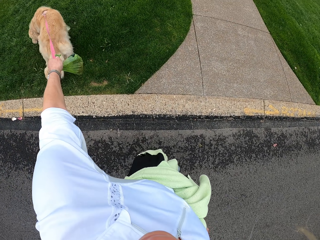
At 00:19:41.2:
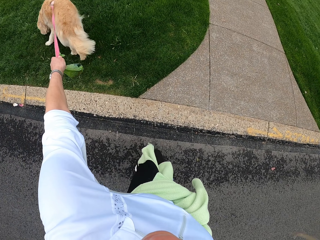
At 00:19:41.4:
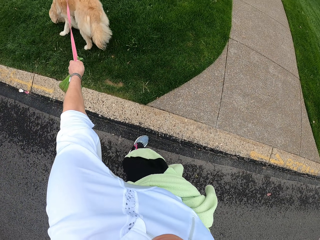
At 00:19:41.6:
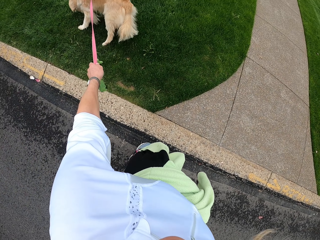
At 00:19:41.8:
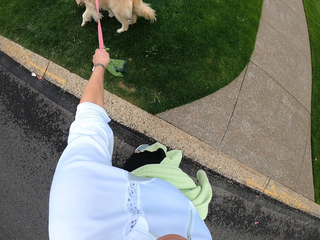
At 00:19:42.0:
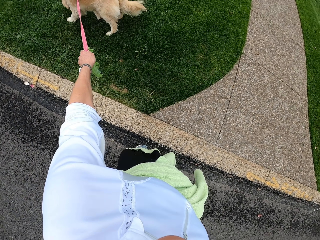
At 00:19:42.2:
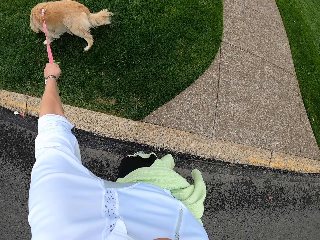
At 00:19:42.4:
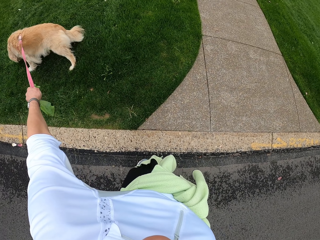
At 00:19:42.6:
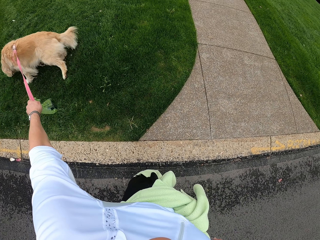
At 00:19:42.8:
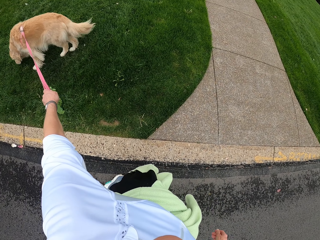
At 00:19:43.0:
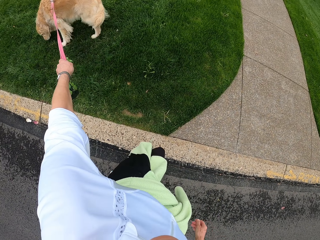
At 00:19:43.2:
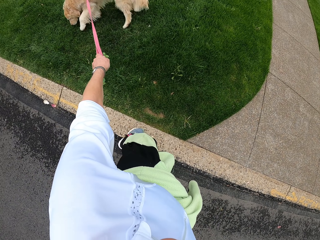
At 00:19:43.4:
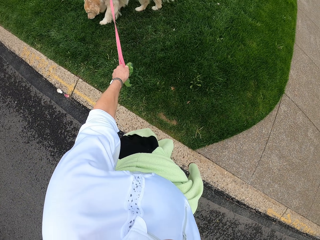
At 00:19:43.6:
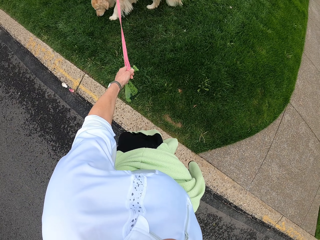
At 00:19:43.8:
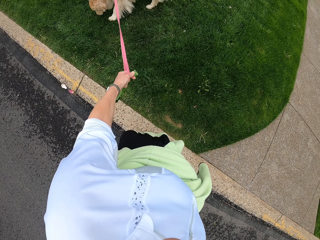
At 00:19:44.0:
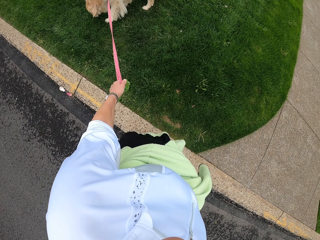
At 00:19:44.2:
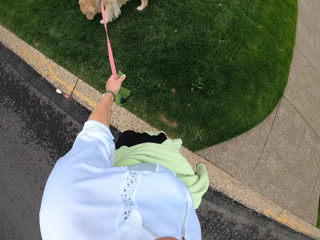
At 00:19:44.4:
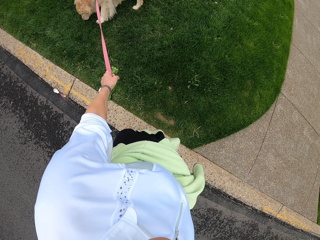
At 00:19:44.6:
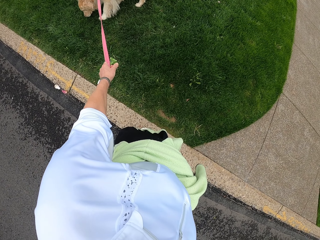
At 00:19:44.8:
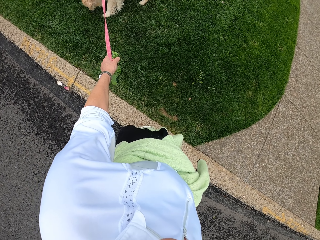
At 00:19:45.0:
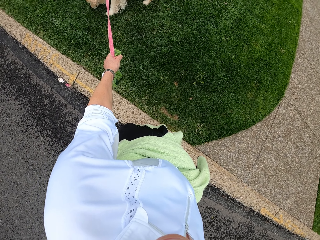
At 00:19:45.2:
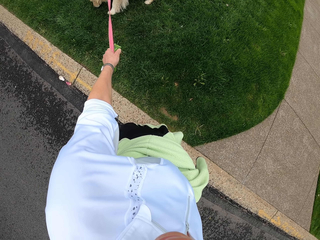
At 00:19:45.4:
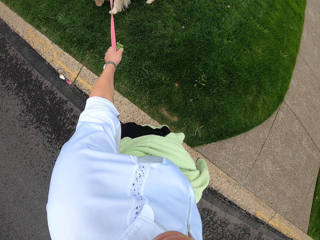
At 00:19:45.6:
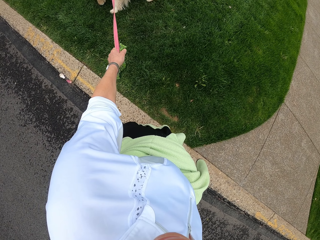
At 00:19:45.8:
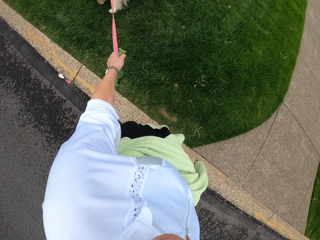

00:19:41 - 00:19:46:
The camera wearer stops along the road.
